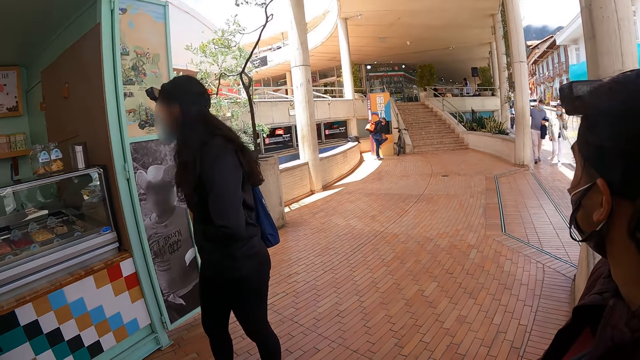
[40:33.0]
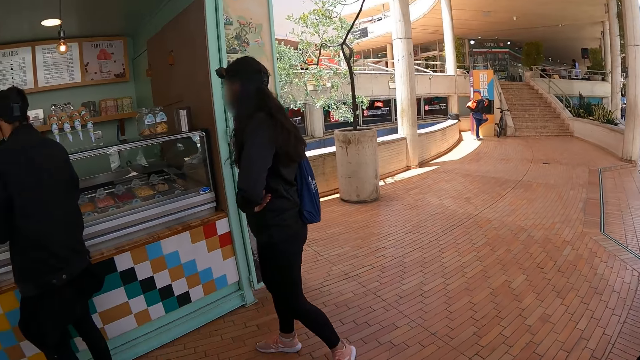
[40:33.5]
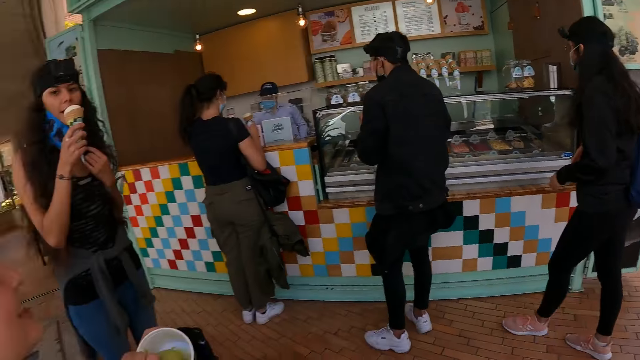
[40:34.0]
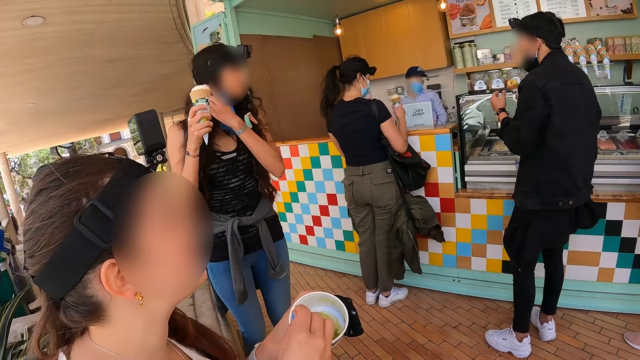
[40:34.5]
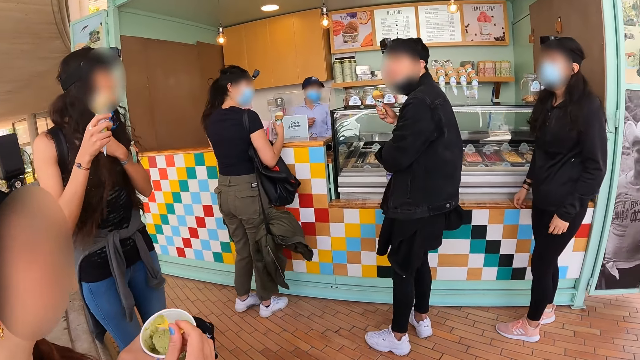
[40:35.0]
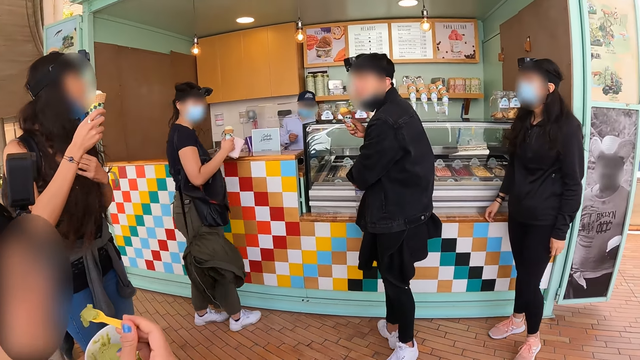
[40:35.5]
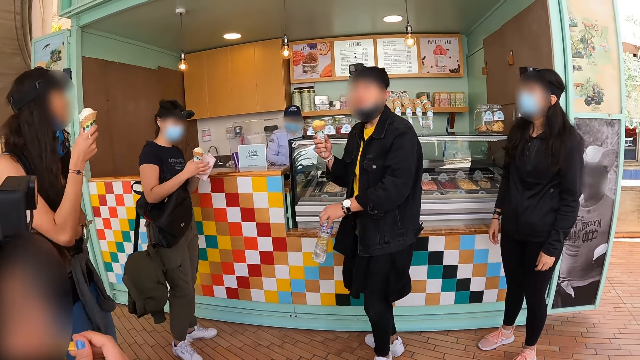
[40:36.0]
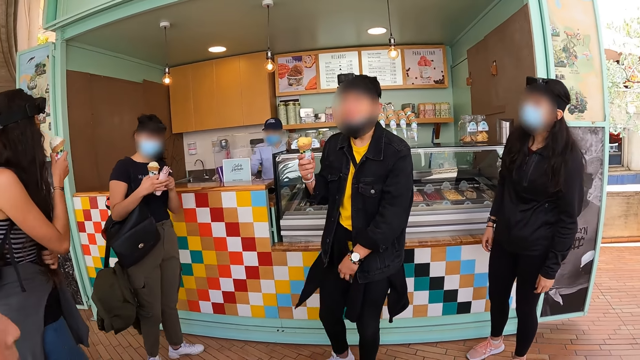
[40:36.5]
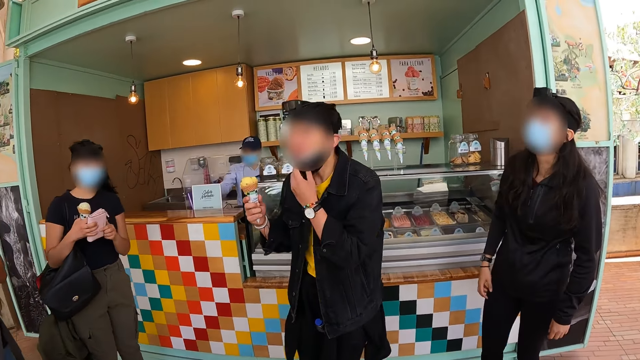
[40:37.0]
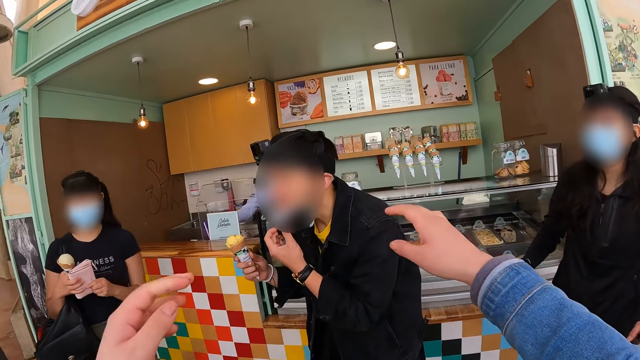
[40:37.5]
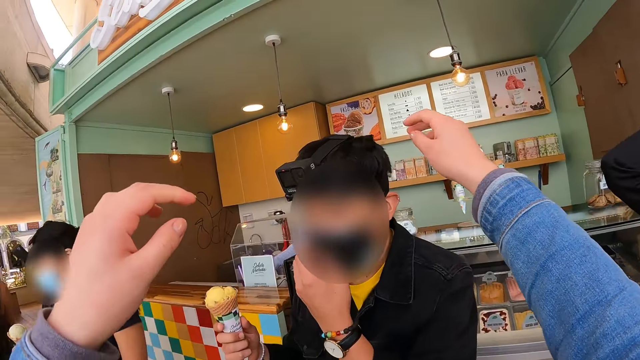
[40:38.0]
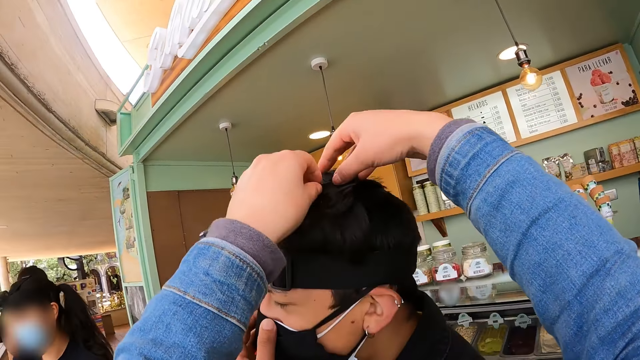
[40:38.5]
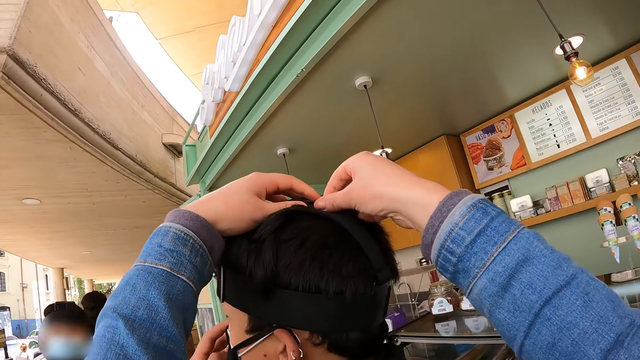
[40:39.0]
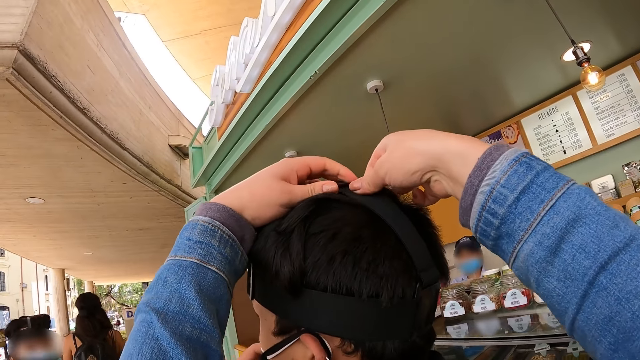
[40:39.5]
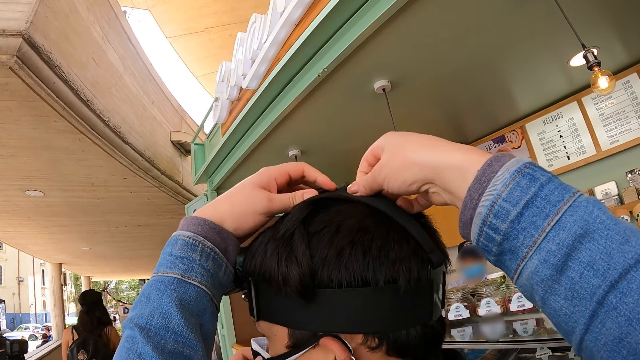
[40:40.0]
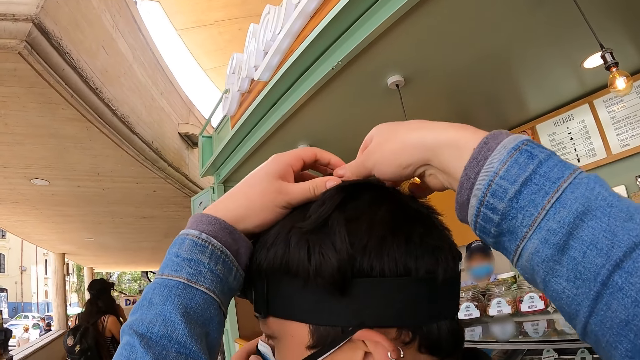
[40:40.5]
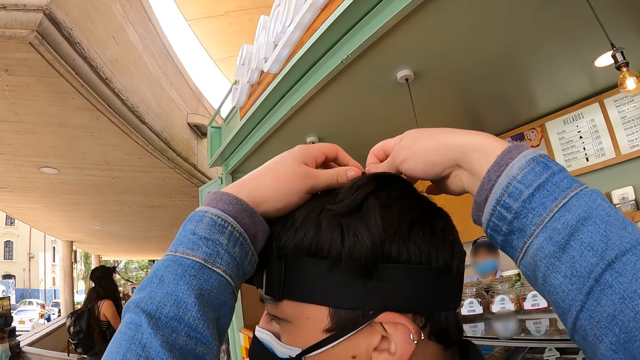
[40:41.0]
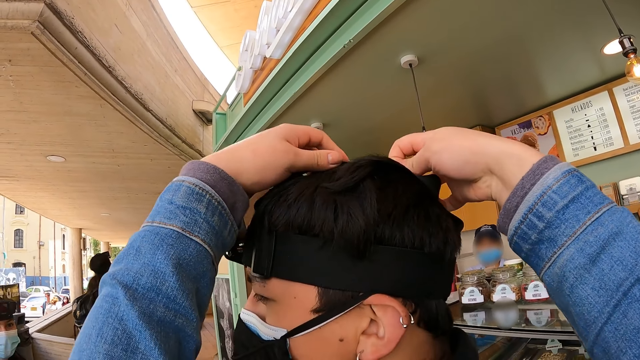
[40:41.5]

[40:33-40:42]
A woman holds a jacket with her hands. A man and another man turn away from the shop. Another woman eats ice cream. The first man touches his mask. Another man puts a bottle between his legs. The camera wearer helps the first man to fix his camera. They move their hands. They adjust the camera straps.

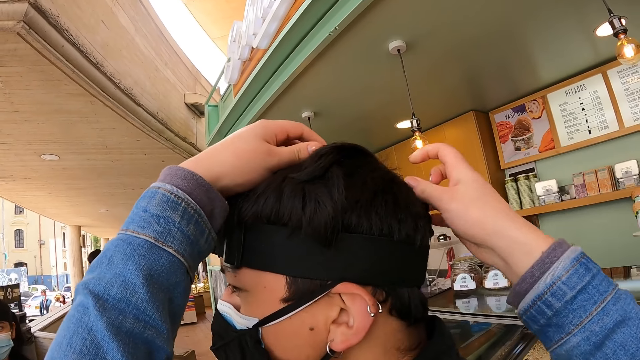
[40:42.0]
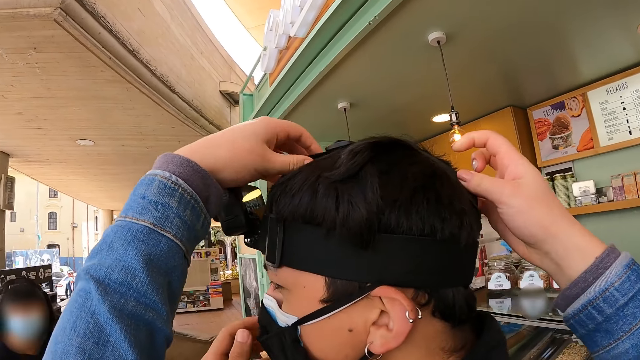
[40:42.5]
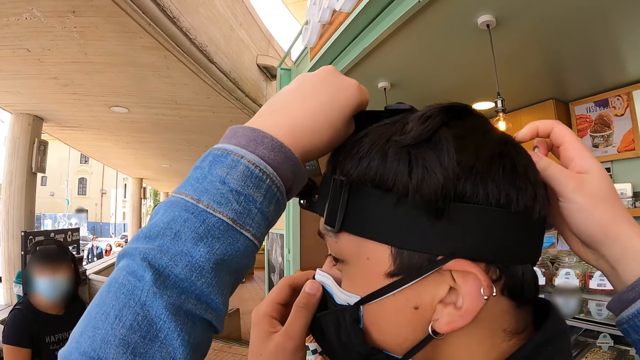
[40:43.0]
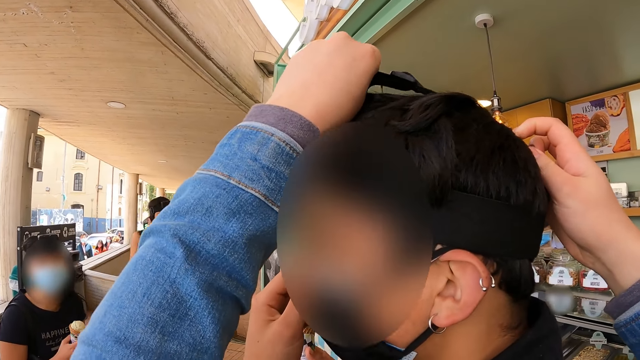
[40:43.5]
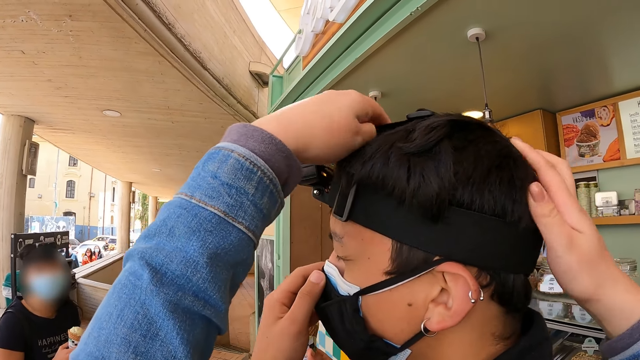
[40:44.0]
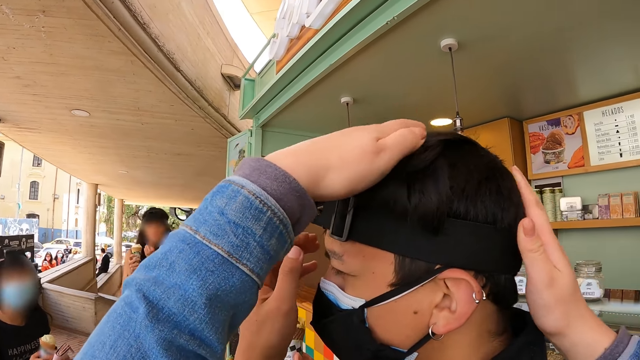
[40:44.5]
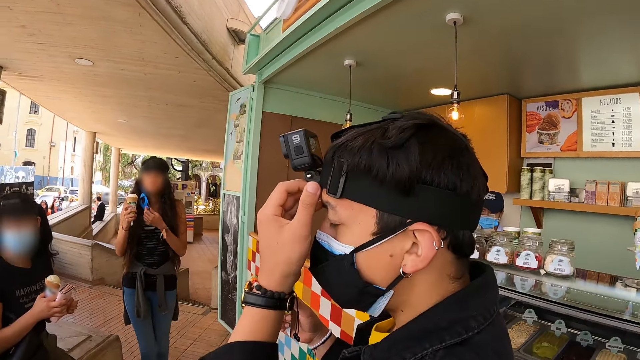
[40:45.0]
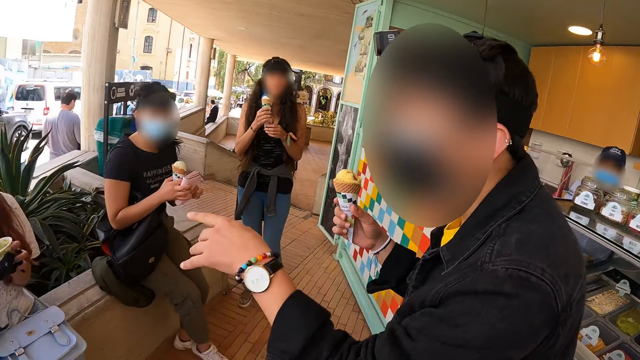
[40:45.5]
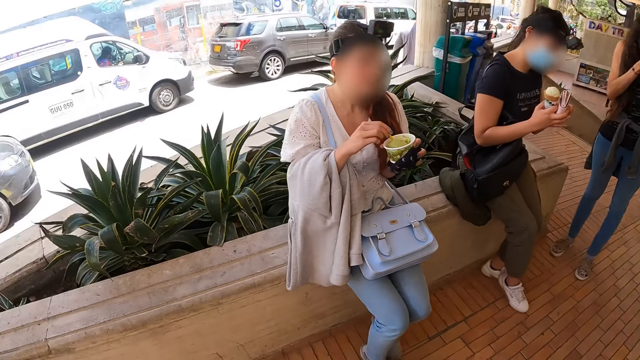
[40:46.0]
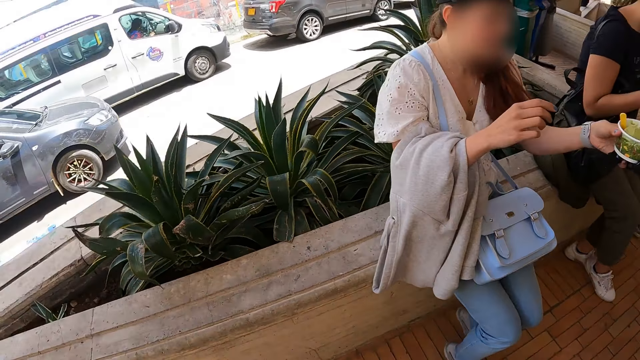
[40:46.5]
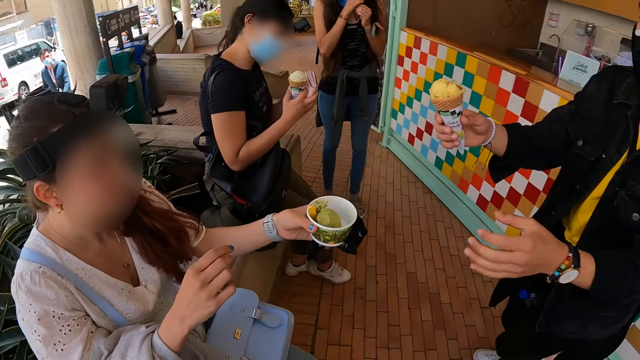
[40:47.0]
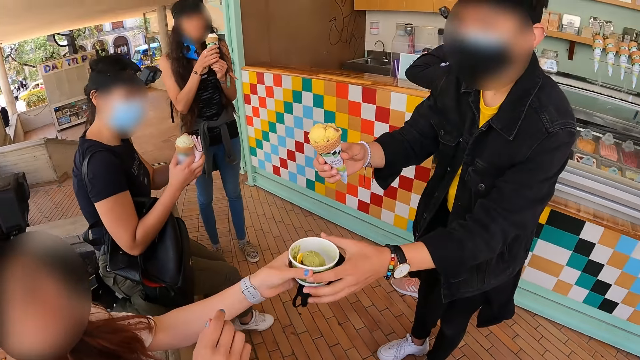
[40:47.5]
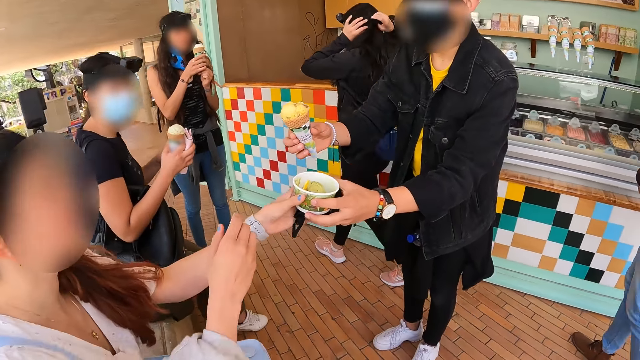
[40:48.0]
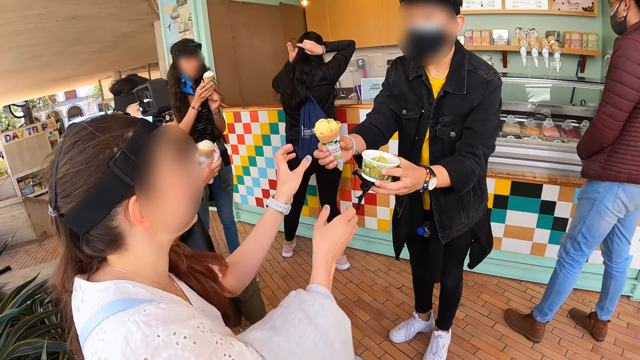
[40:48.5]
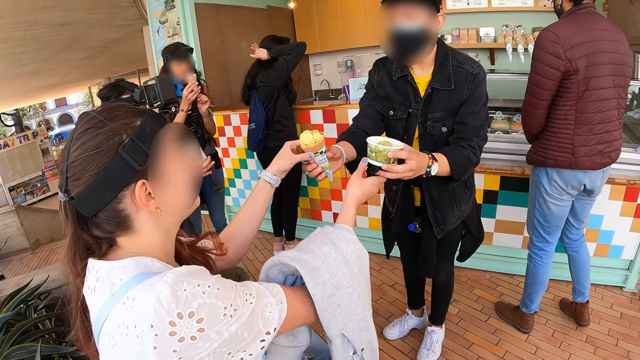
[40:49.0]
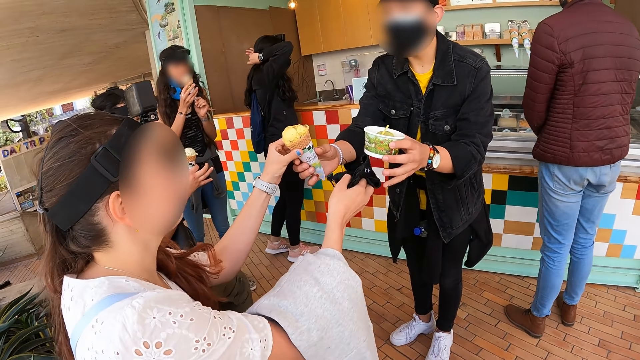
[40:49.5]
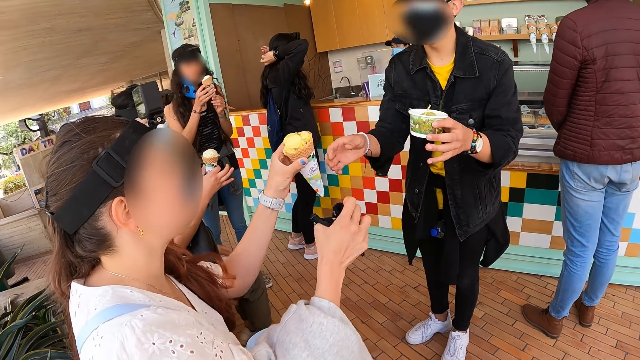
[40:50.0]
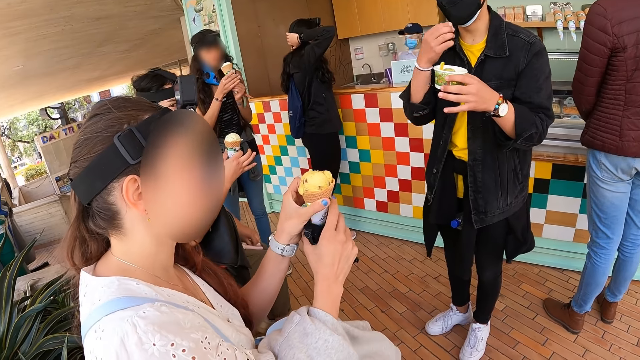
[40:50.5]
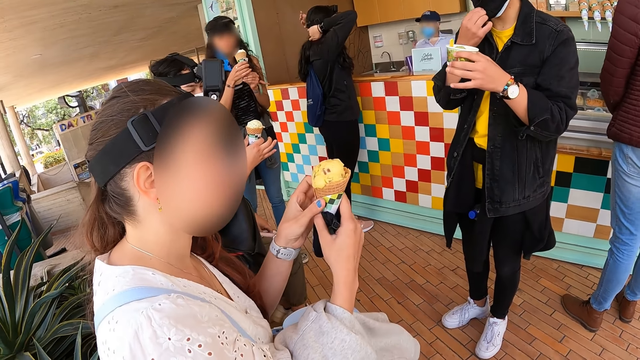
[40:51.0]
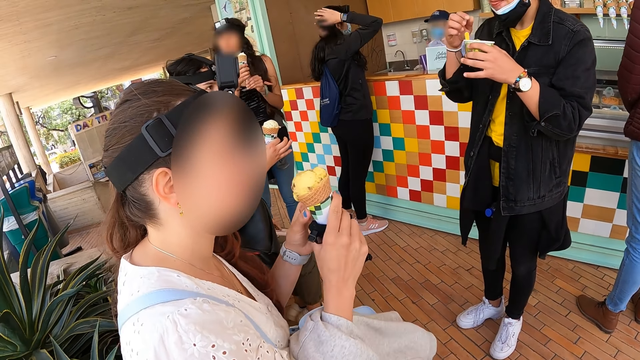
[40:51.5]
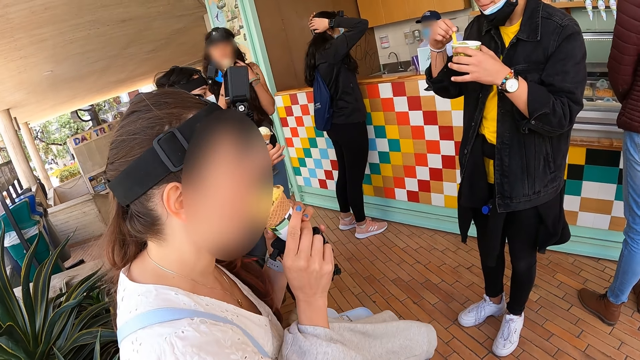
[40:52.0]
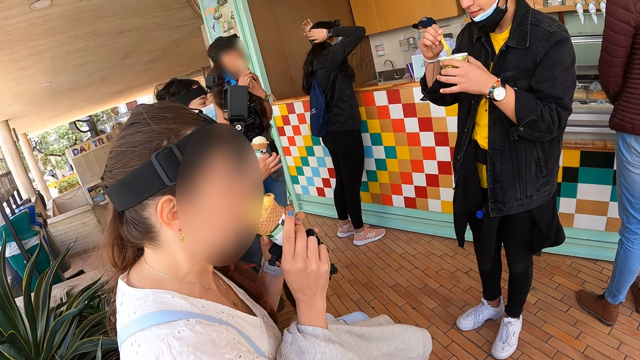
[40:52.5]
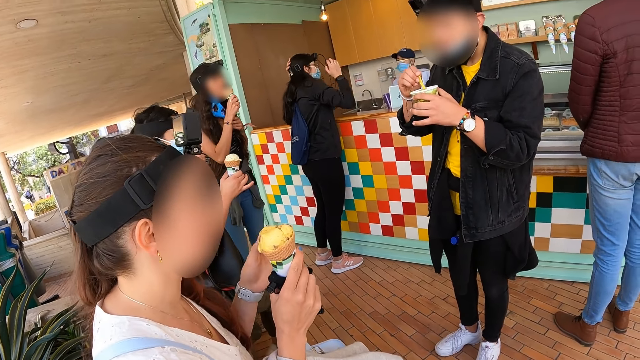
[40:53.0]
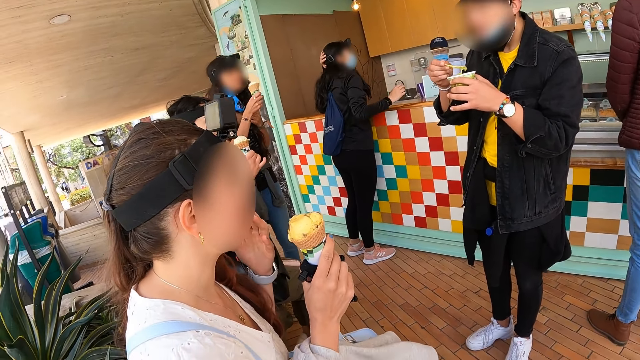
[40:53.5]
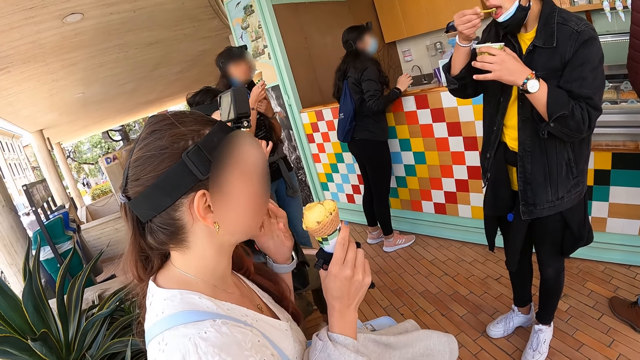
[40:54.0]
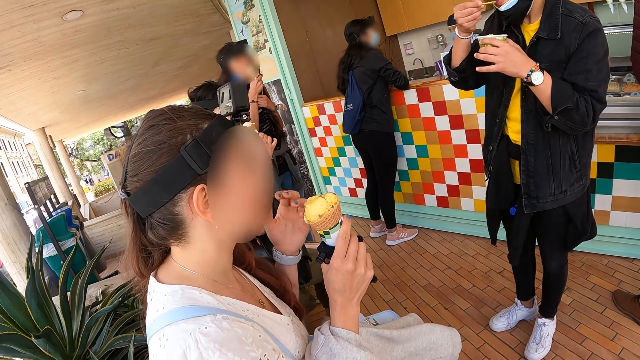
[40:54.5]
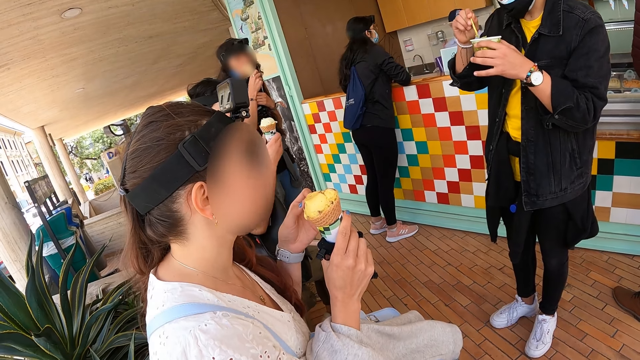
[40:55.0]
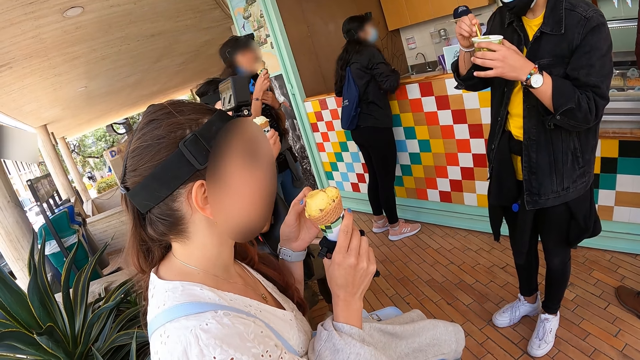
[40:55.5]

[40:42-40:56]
The camera wearer turns around. A man hands a lady the ice cream in his hand. The lady tests the ice cream.
